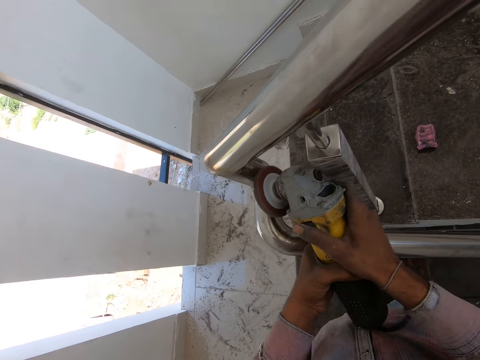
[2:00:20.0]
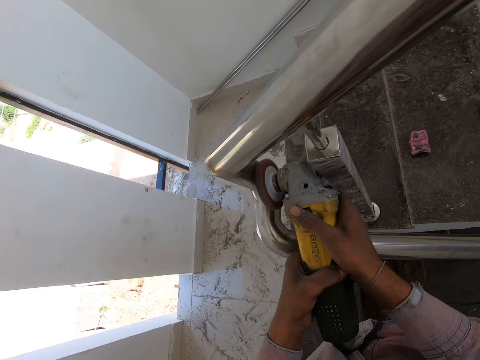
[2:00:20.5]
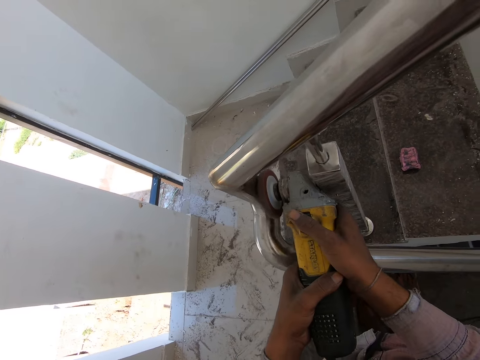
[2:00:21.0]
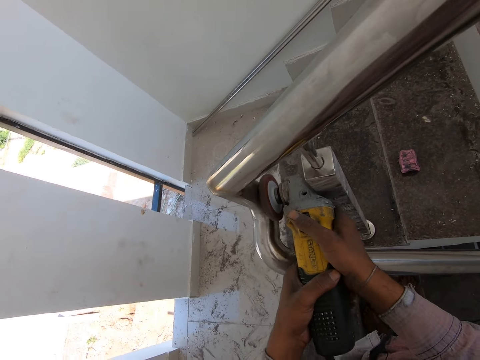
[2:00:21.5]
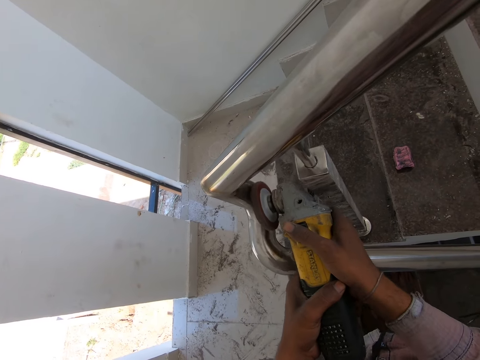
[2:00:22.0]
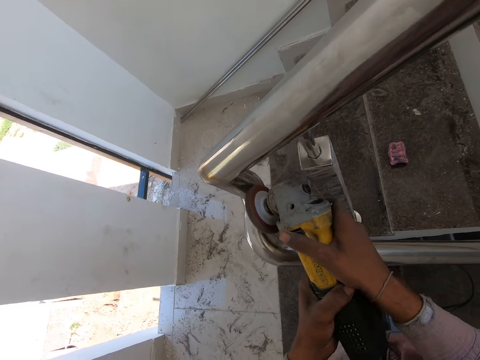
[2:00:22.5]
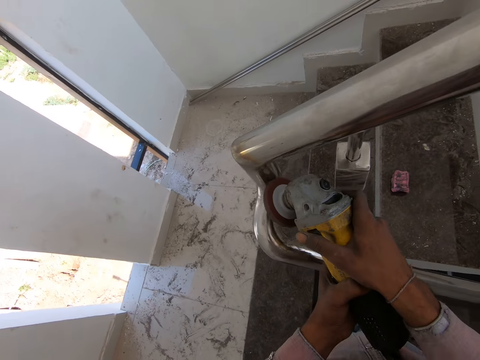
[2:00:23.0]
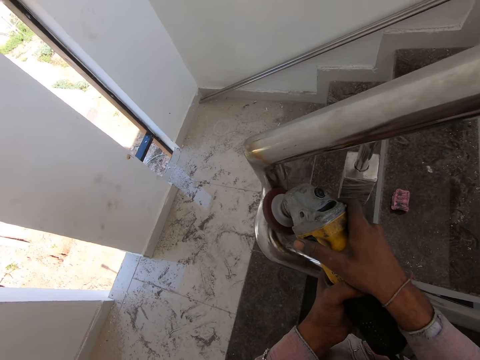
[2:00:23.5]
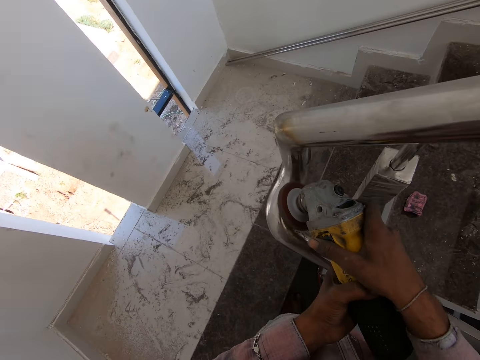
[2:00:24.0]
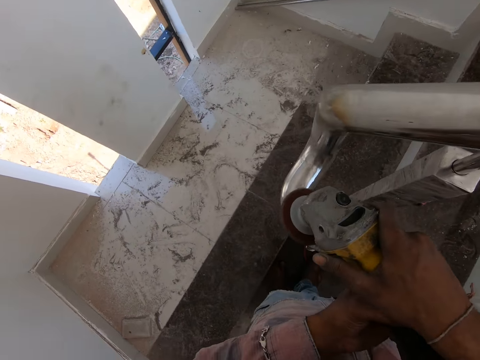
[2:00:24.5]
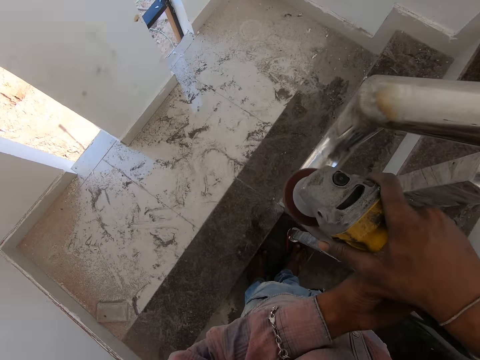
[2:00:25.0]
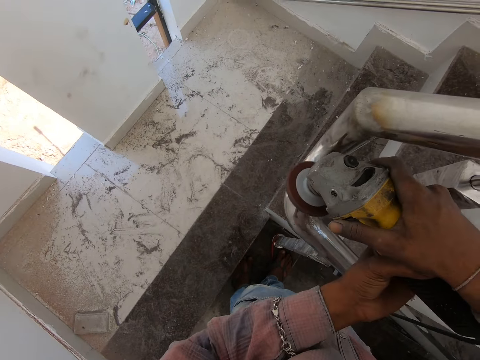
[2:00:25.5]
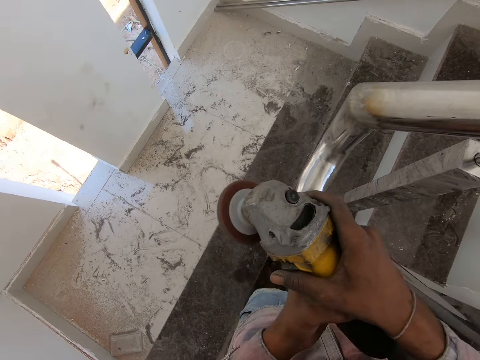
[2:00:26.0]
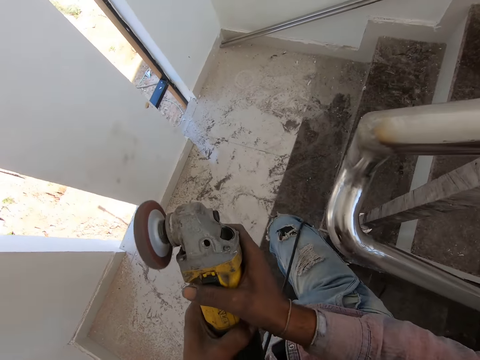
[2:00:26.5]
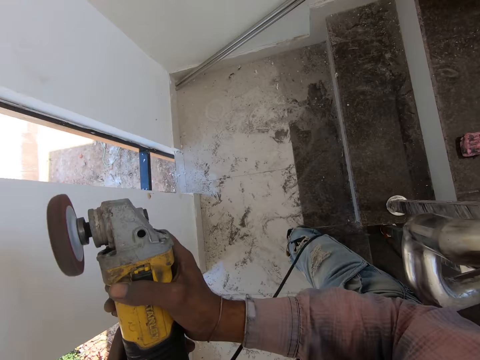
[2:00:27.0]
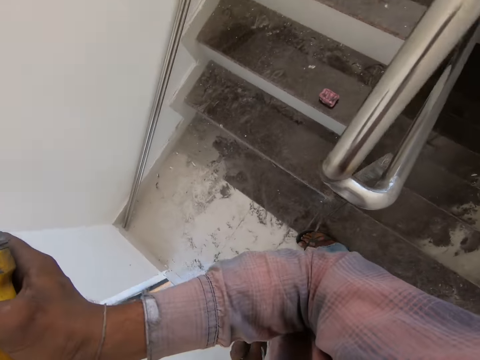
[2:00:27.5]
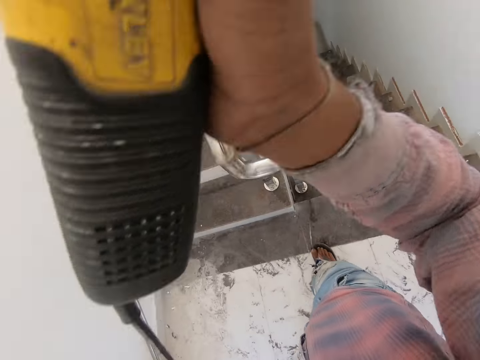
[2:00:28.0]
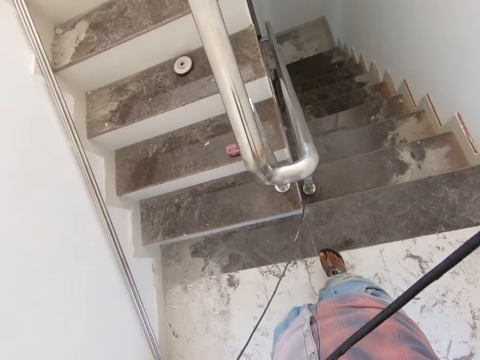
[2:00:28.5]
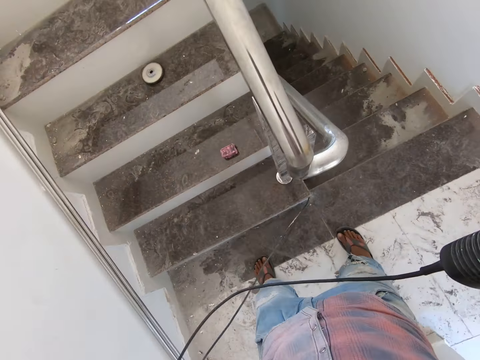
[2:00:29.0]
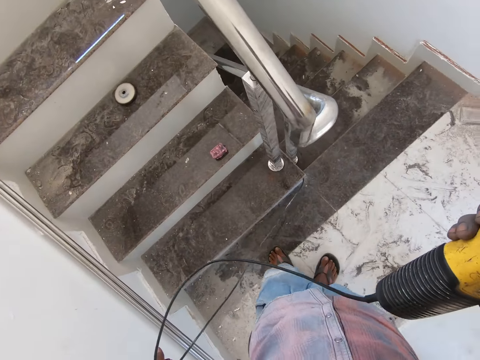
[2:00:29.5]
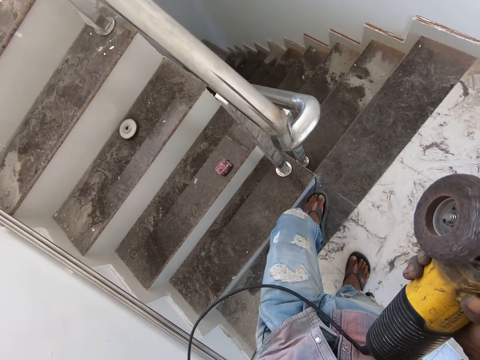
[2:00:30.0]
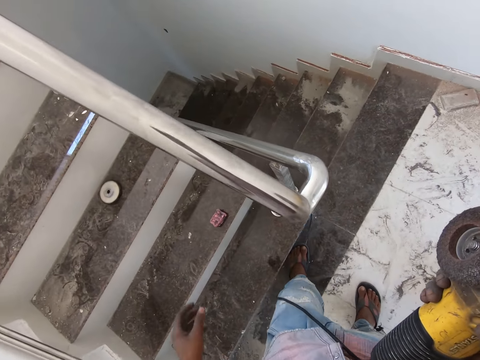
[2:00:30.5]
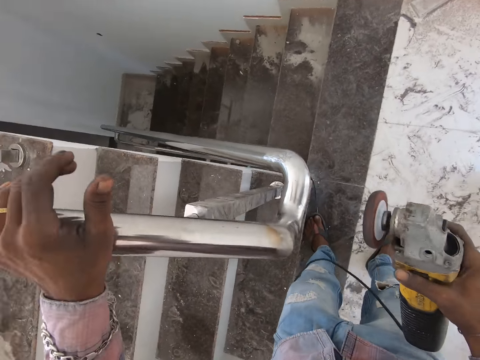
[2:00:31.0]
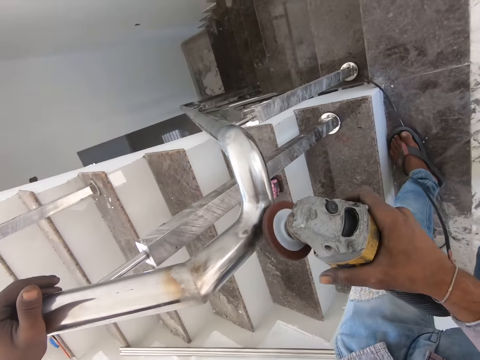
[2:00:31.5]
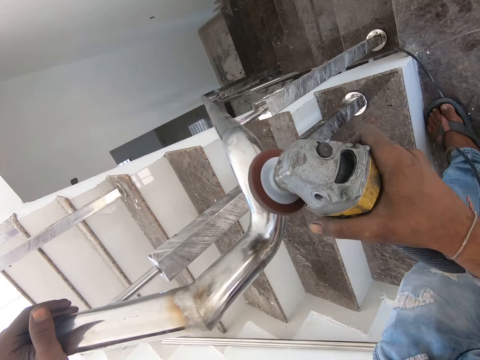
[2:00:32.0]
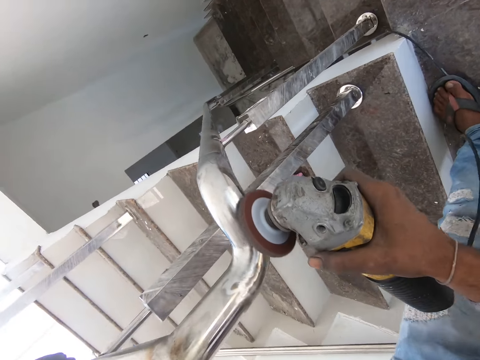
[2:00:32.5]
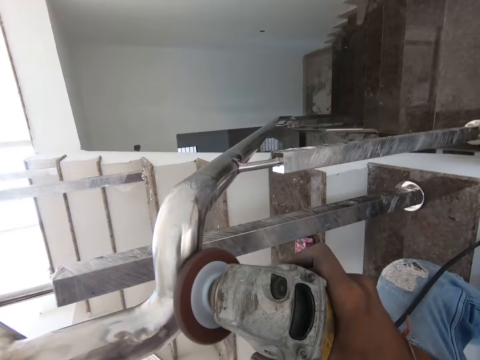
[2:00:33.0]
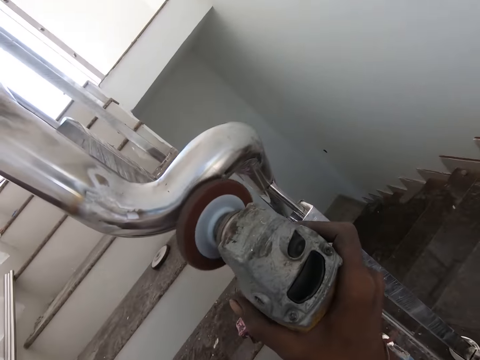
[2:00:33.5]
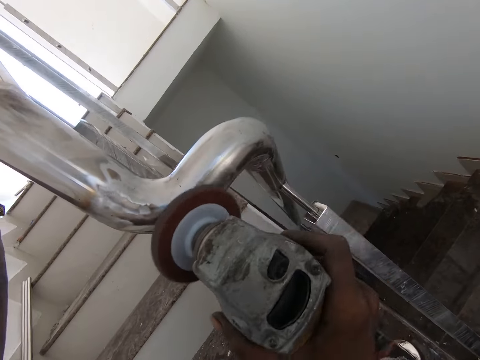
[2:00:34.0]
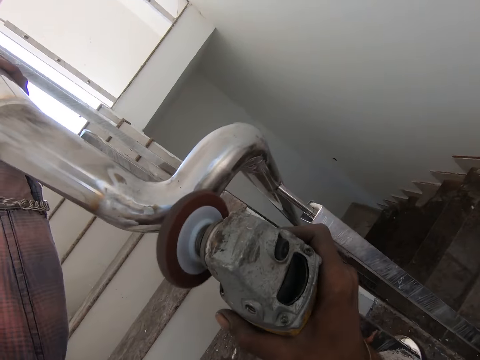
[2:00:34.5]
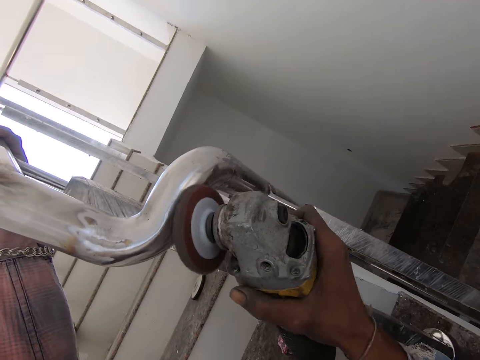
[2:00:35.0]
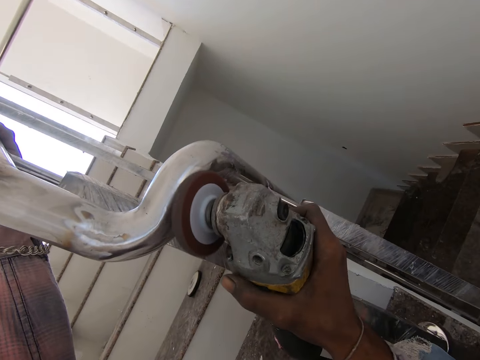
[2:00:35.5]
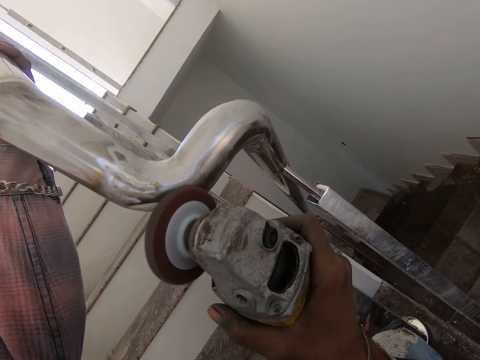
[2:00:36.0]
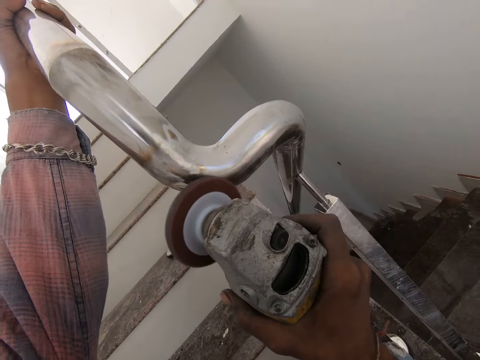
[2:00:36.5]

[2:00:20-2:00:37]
The camera wearer removes the angle grinder from the steel. They pull the cable. They hold the steel with the left hand. They polish the steel using the angle grinder.

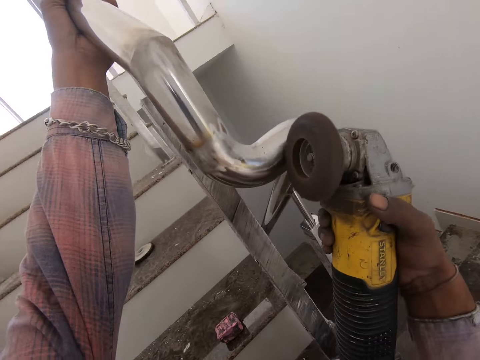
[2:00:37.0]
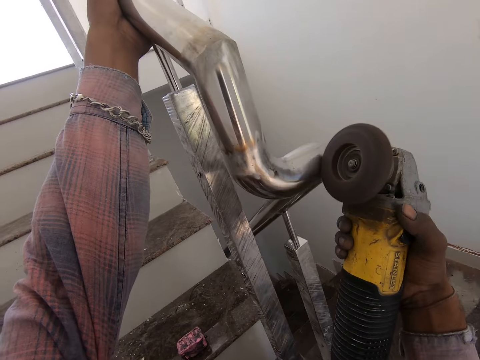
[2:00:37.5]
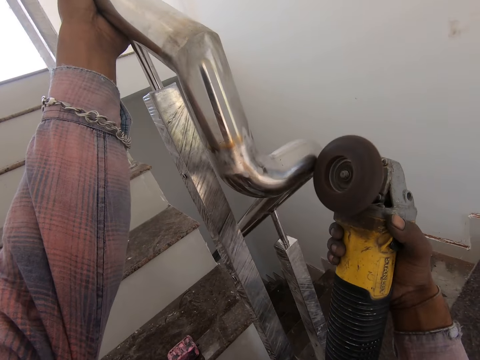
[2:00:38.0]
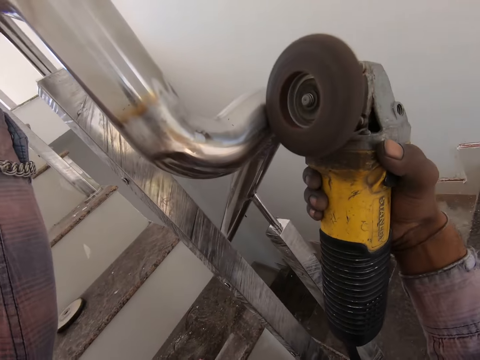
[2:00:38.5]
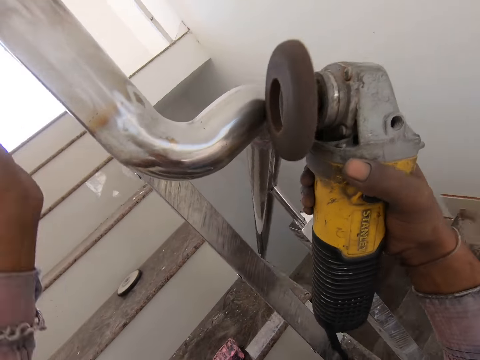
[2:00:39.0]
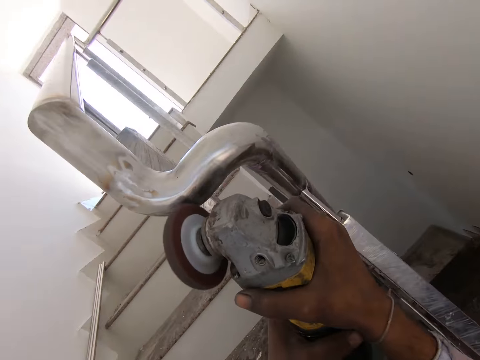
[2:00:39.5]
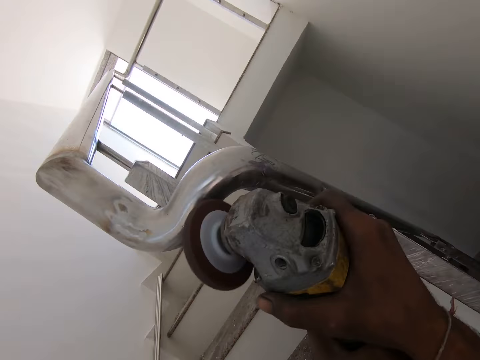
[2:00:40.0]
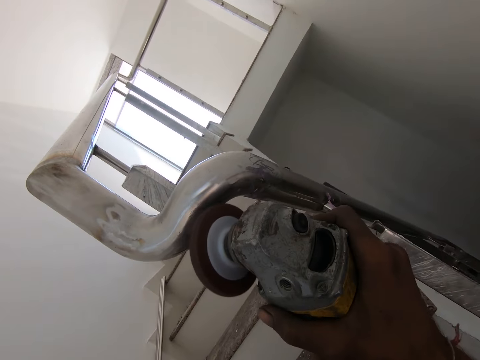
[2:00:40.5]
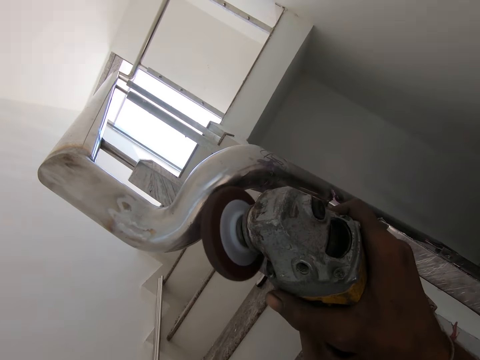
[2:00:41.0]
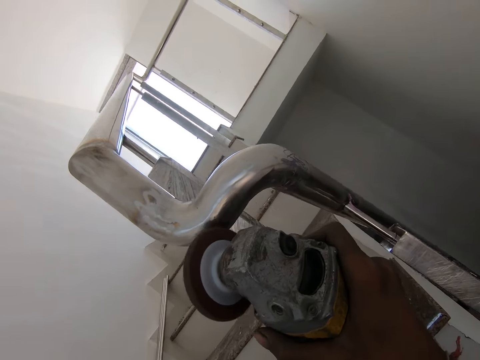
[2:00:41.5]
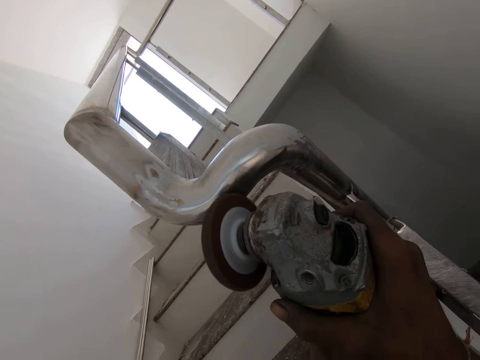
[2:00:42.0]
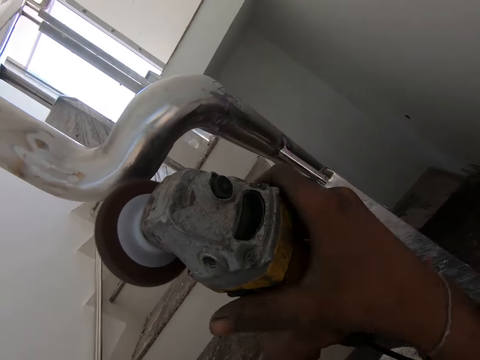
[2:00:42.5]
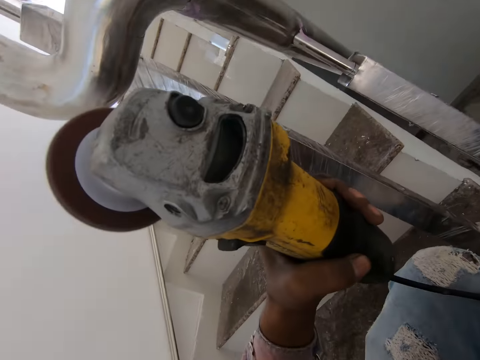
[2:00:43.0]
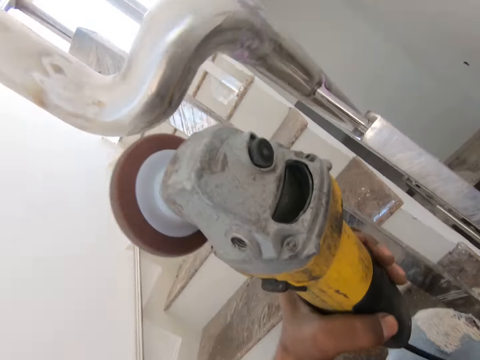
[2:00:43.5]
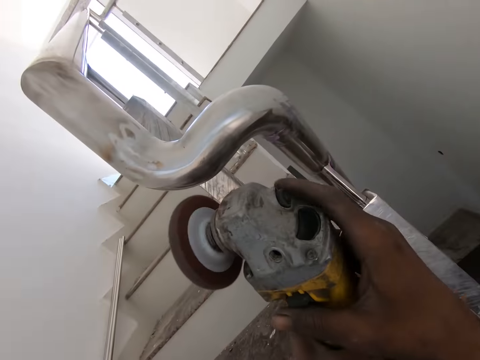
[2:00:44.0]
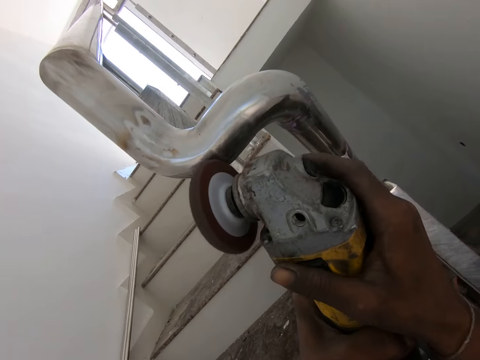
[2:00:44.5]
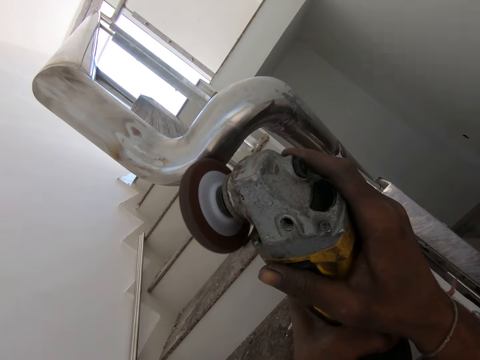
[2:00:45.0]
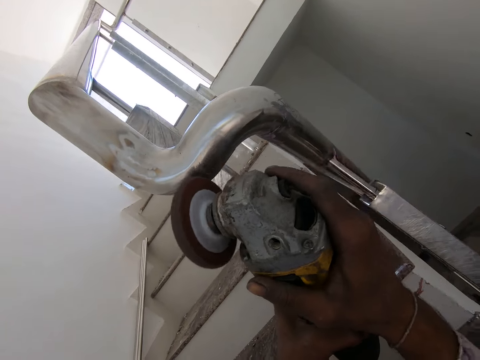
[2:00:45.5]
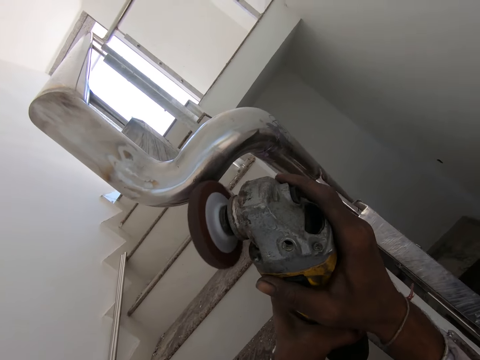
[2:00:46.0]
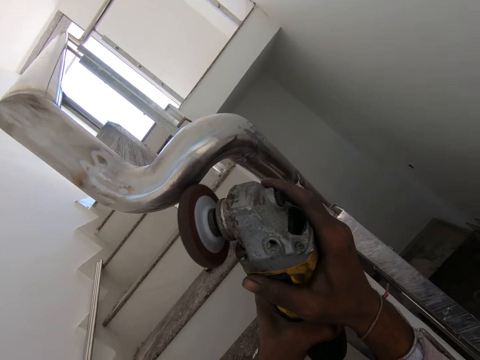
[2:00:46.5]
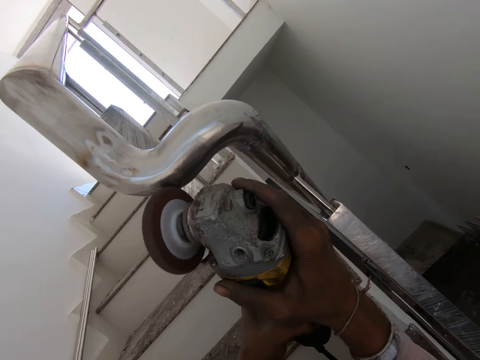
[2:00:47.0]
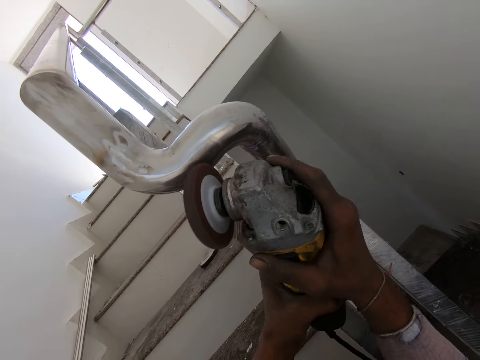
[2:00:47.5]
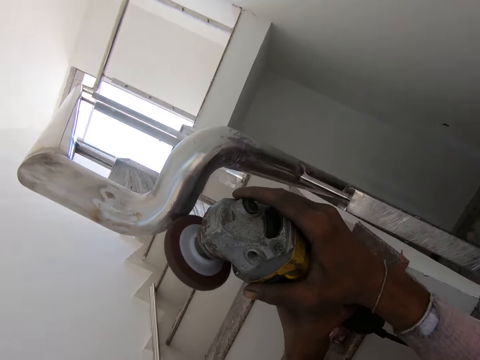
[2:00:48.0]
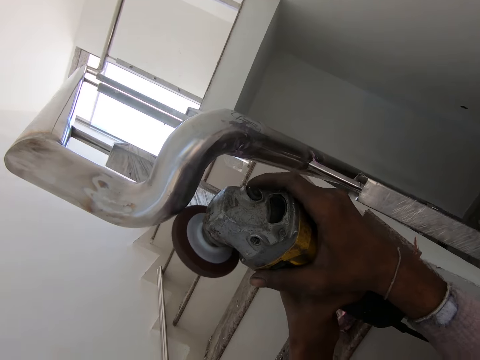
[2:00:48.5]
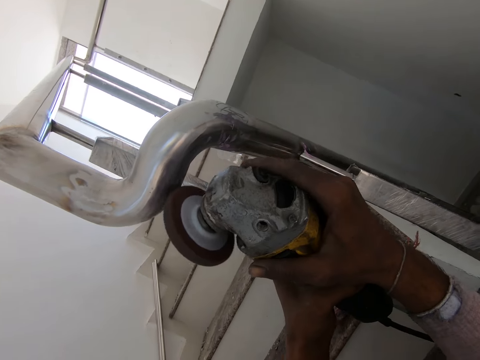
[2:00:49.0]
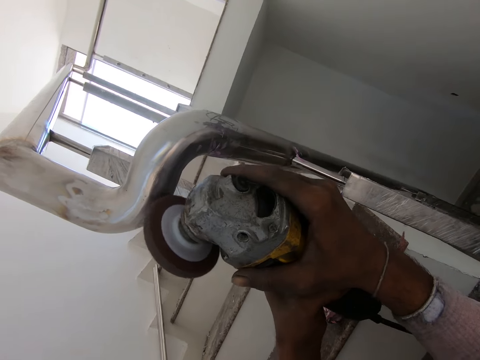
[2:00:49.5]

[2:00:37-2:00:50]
The camera wearer holds the angle grinder with both hands.
